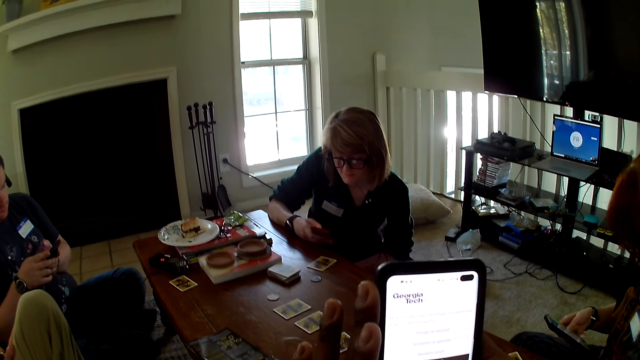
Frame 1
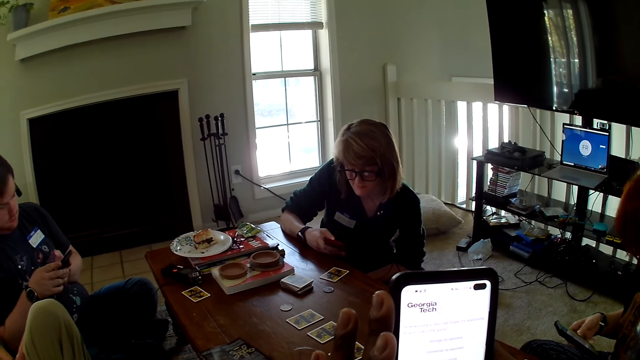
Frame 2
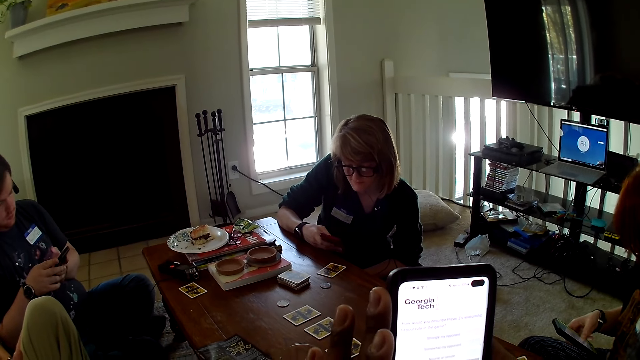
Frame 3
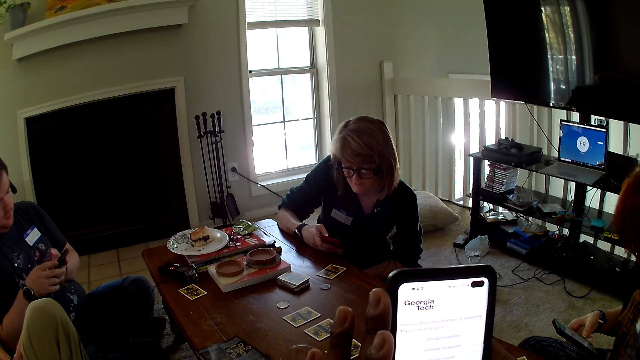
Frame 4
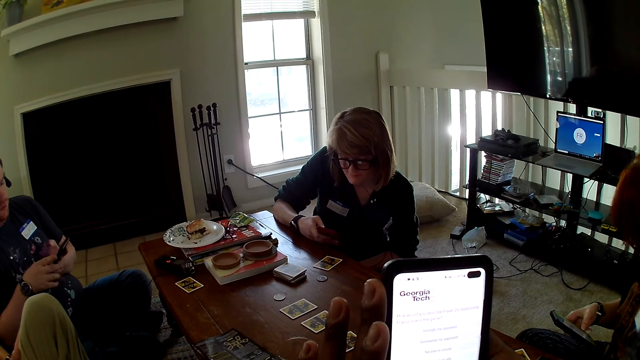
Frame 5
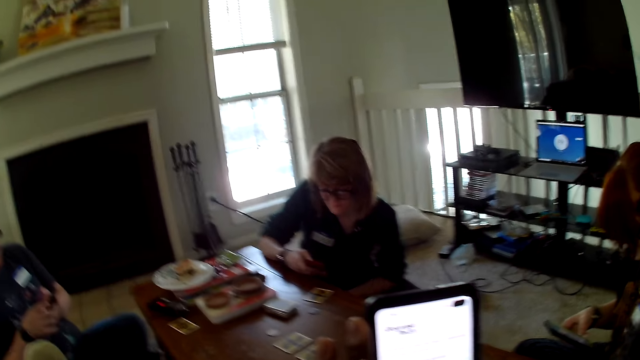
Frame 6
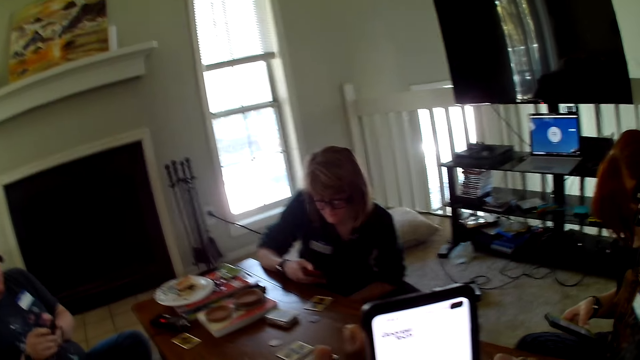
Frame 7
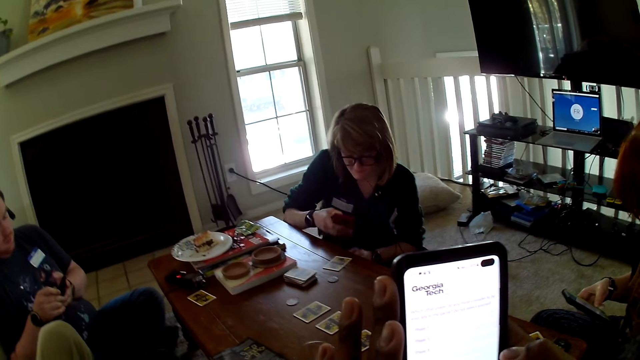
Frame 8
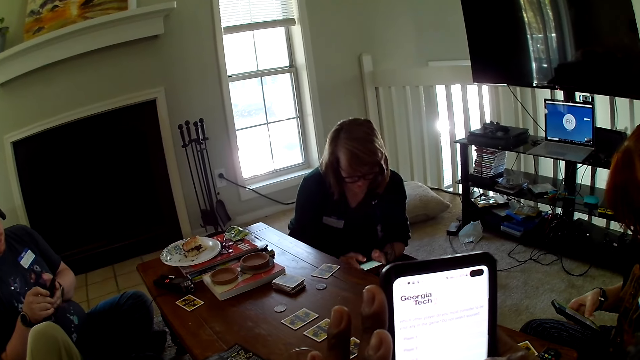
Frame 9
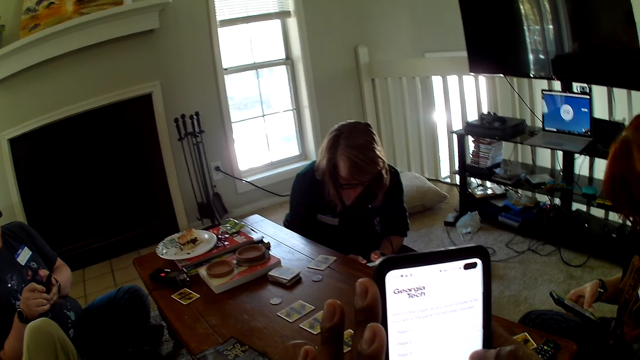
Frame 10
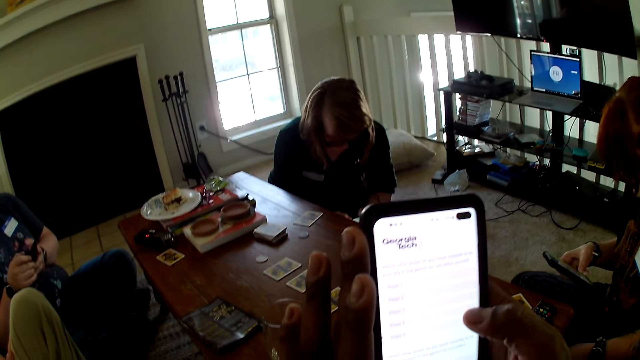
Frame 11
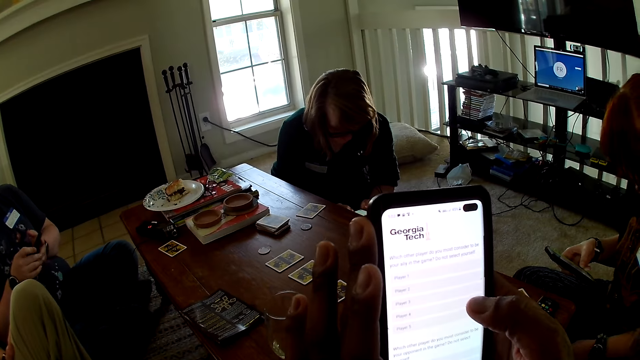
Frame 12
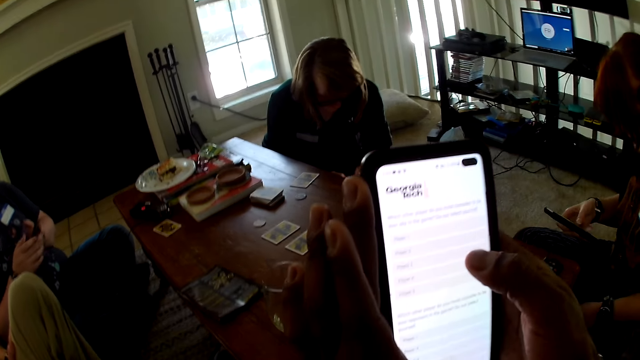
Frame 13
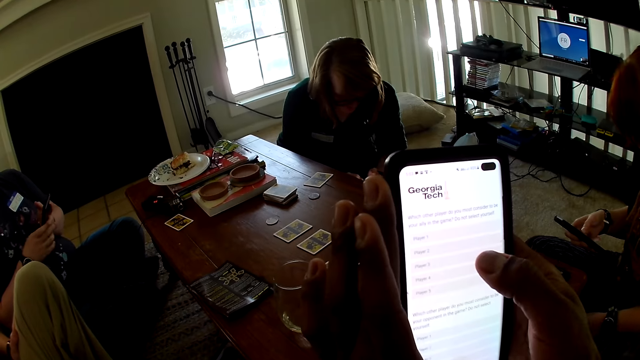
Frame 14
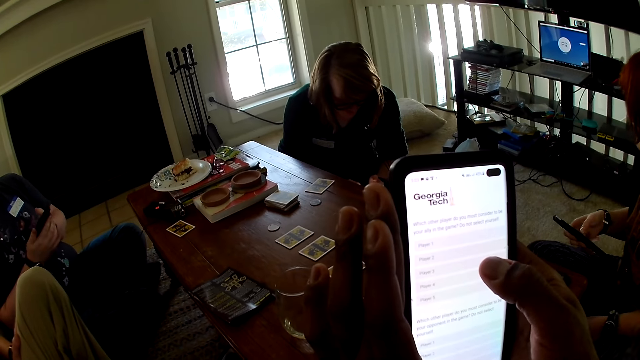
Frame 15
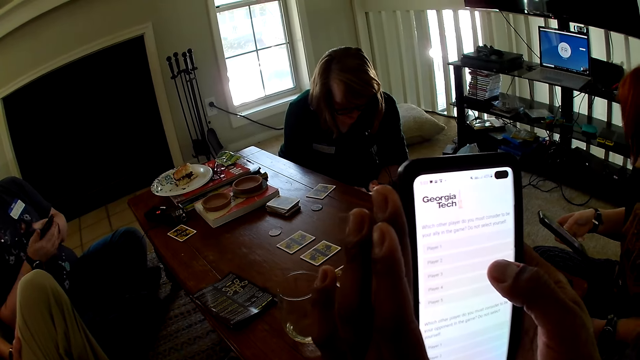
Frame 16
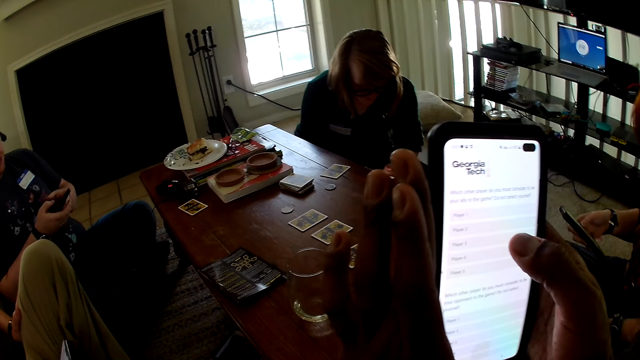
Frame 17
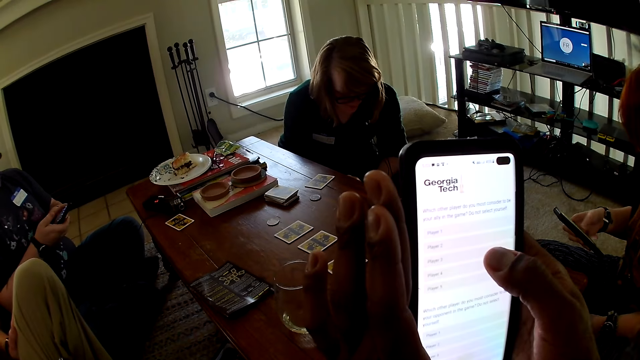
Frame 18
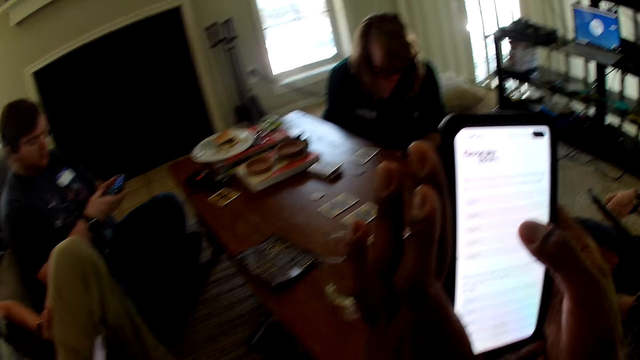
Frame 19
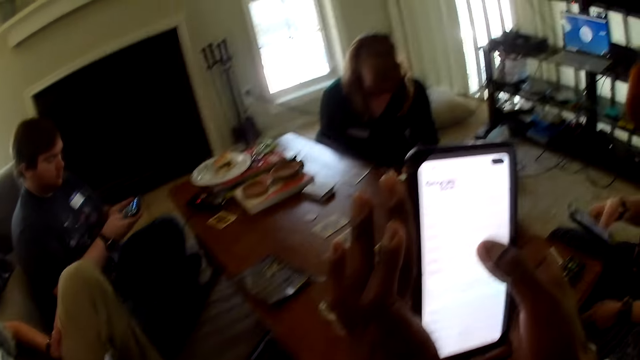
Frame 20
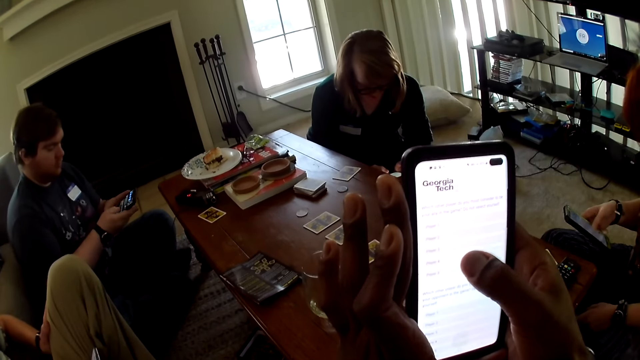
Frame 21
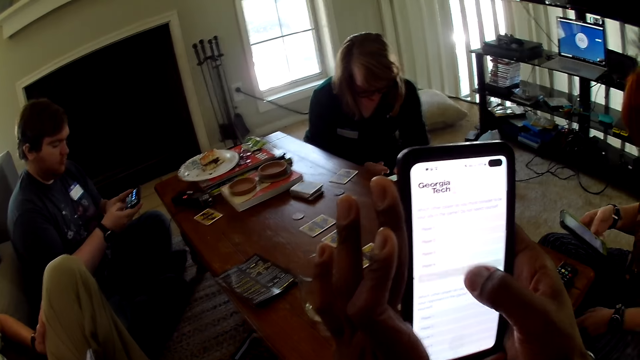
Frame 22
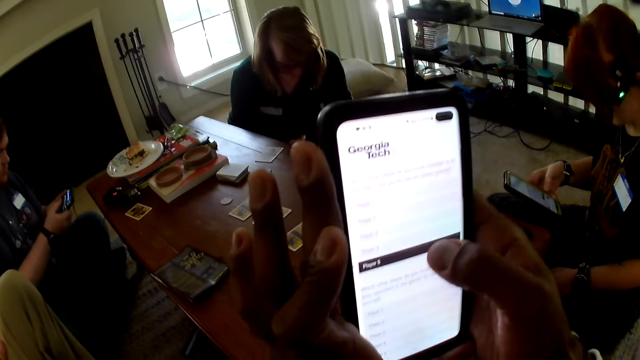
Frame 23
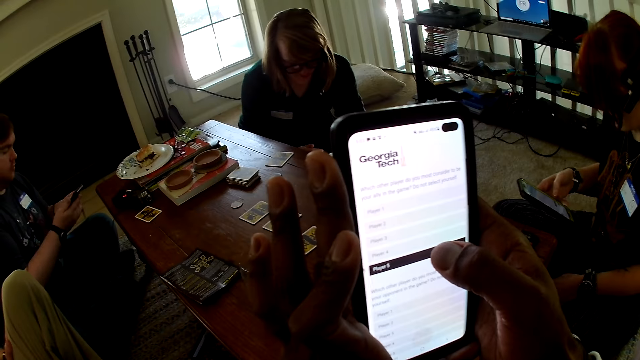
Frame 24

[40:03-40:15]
A woman operates the phone.

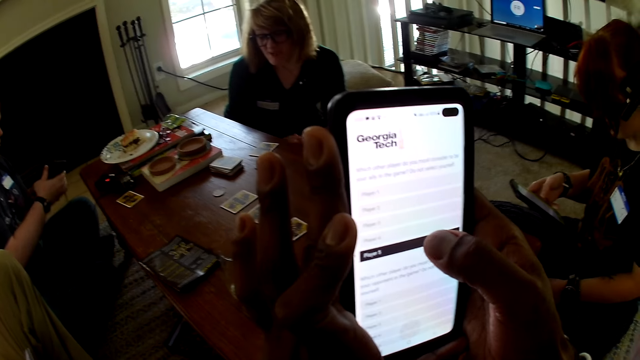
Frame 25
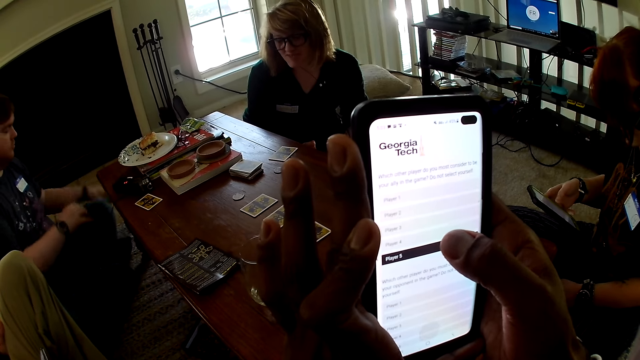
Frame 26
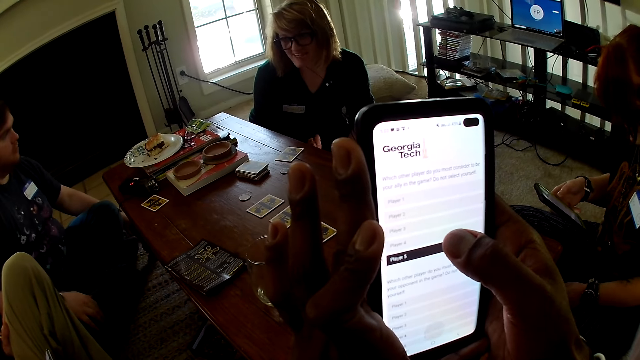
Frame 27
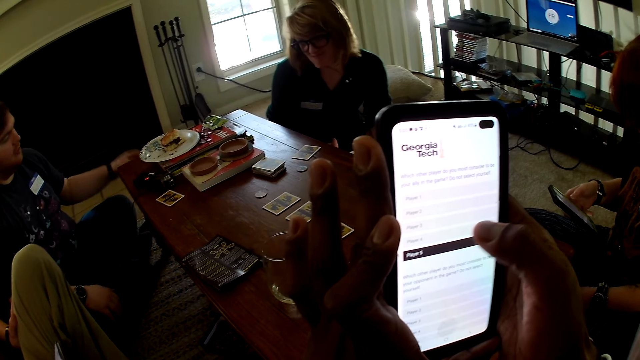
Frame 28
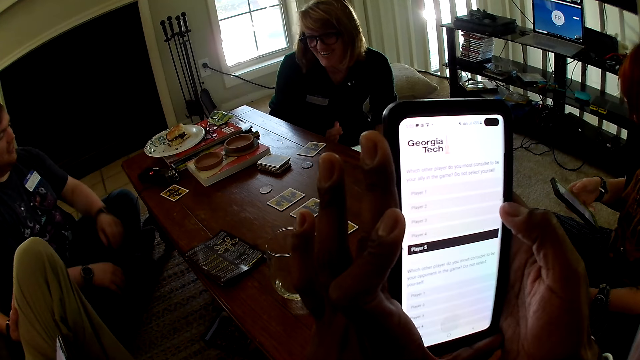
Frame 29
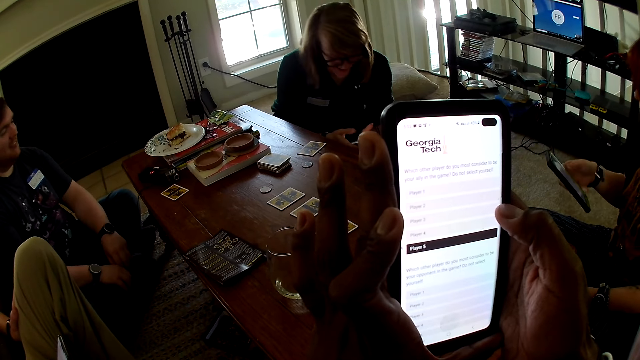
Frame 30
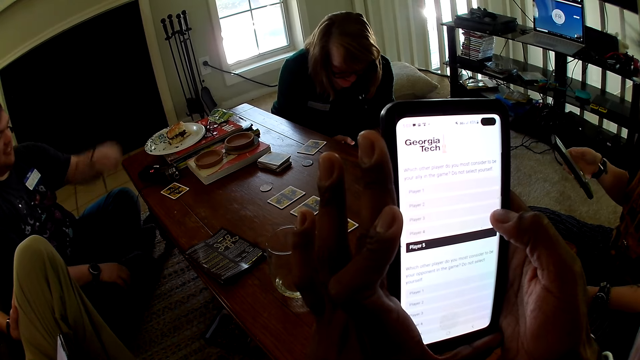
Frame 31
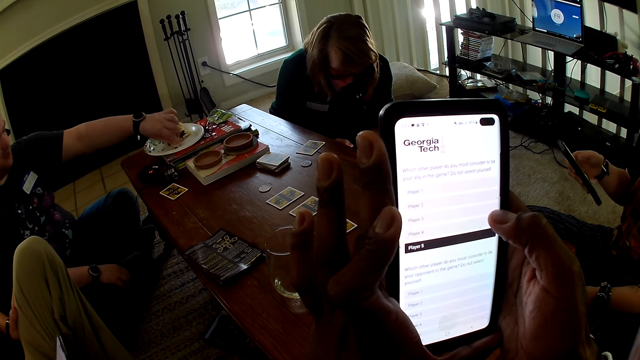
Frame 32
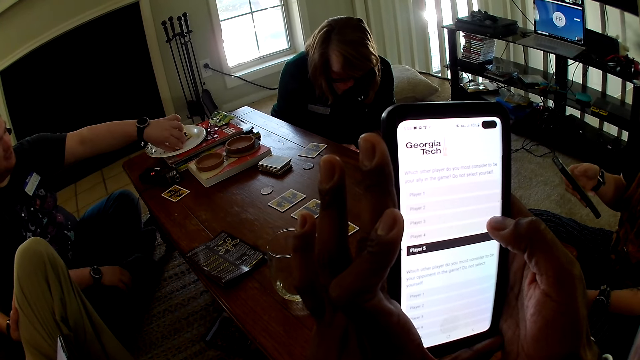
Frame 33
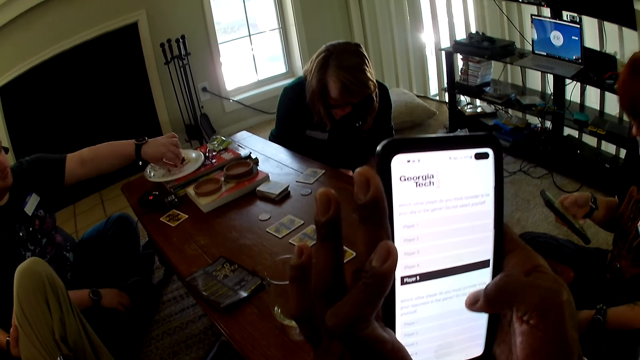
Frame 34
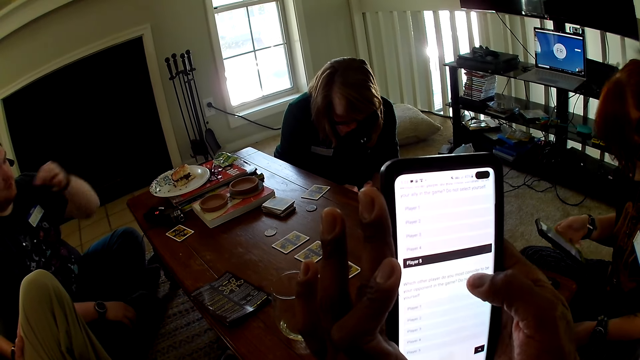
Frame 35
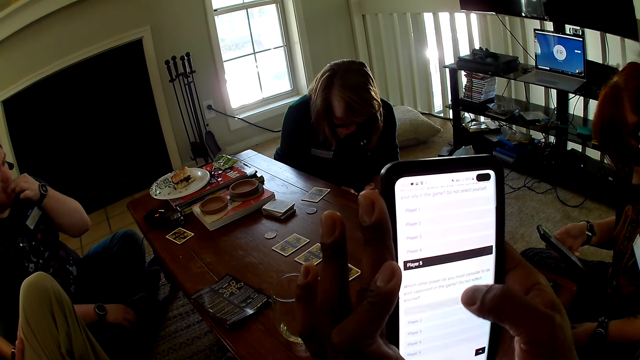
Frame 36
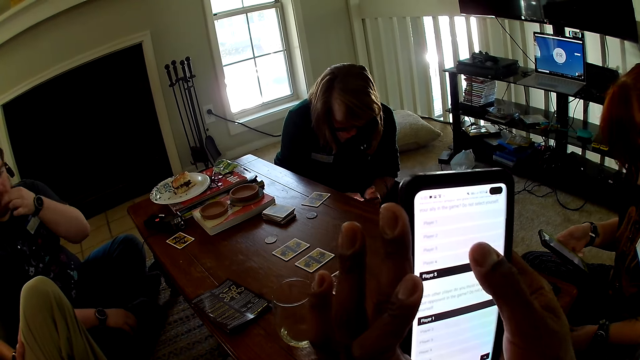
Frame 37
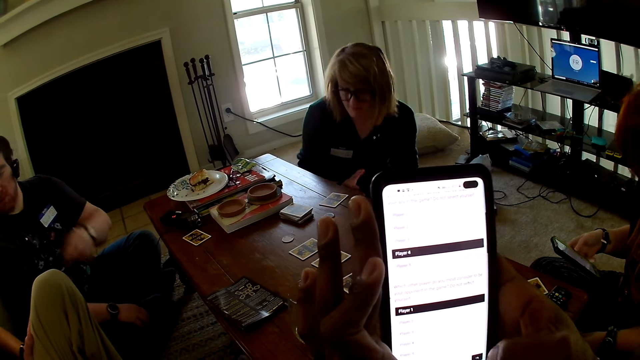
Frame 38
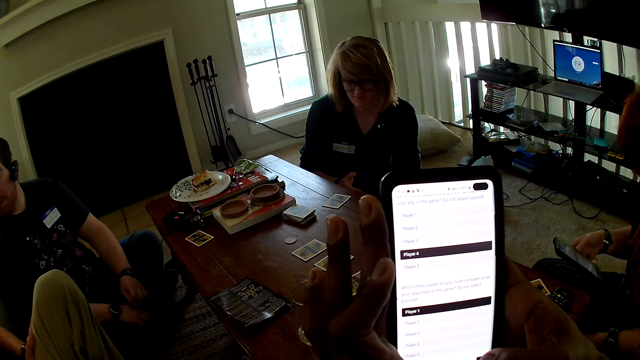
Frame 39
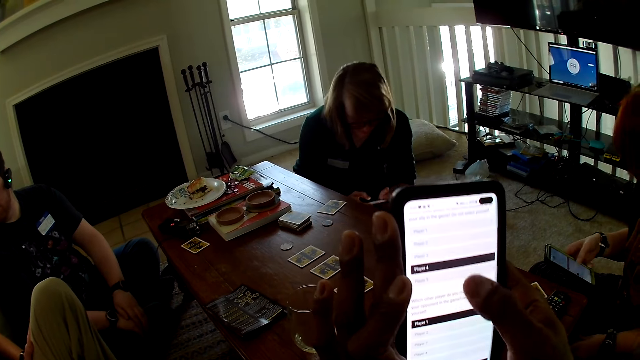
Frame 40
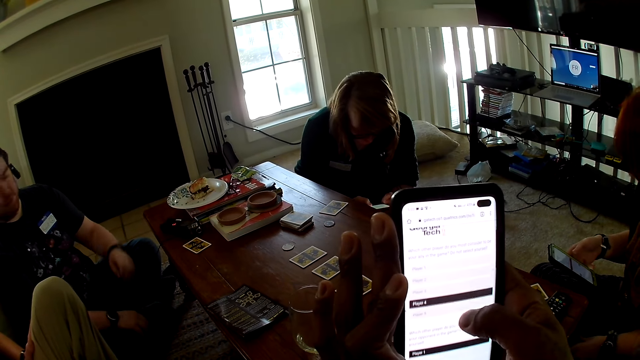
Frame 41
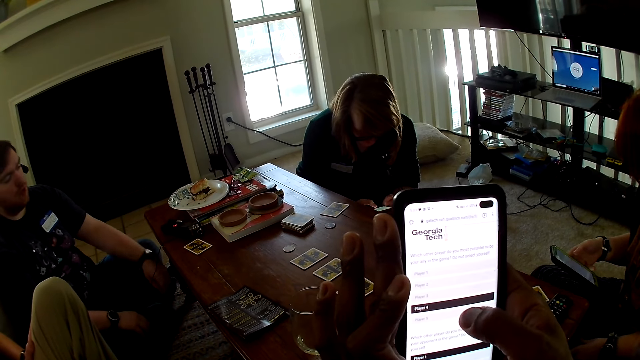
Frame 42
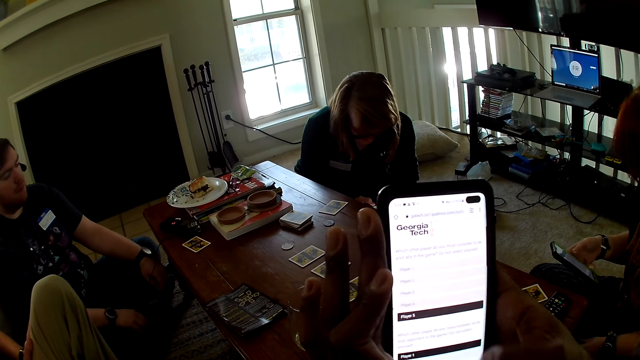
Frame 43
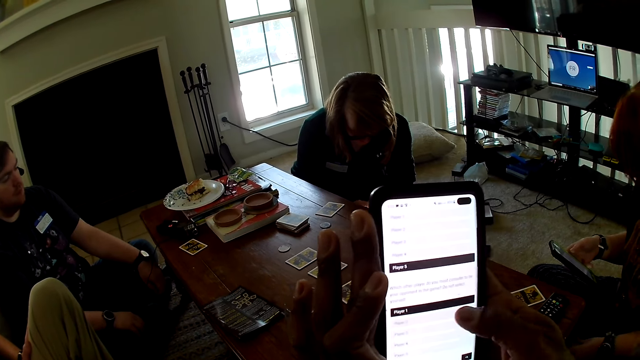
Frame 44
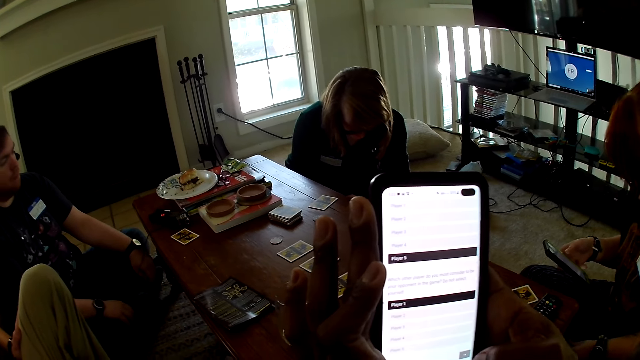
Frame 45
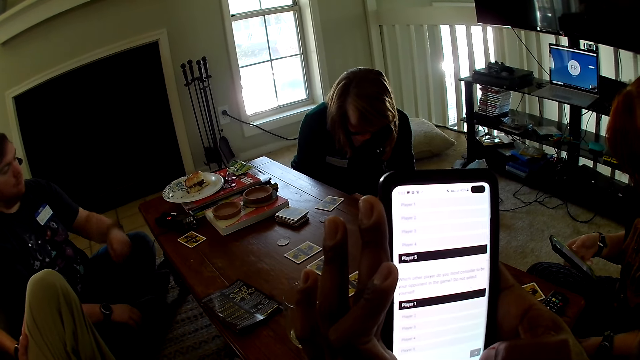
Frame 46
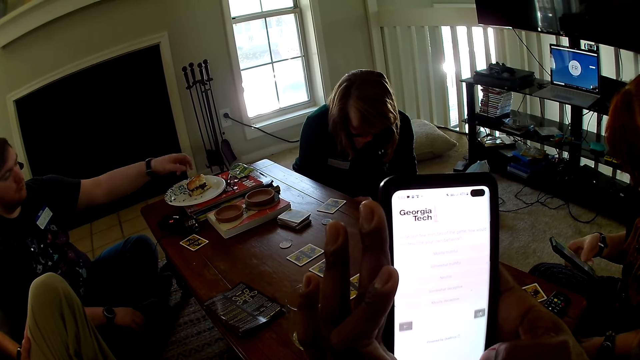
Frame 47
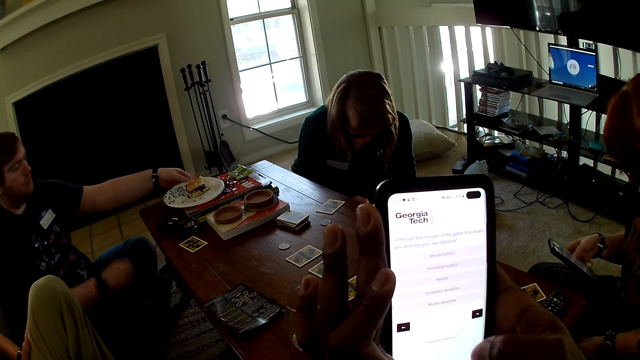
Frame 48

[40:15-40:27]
A man picks up the snack. The man eats snacks. The camera wearer operates the phone.
